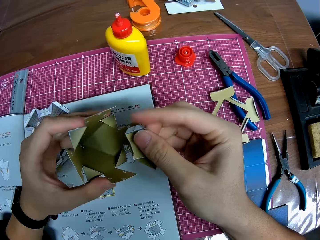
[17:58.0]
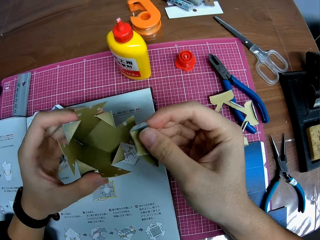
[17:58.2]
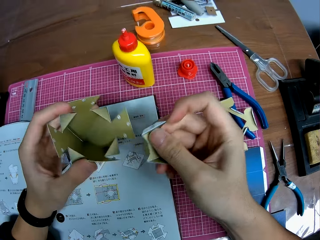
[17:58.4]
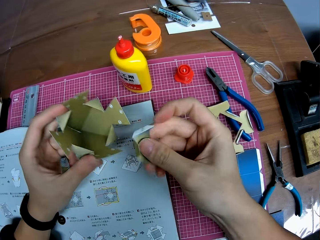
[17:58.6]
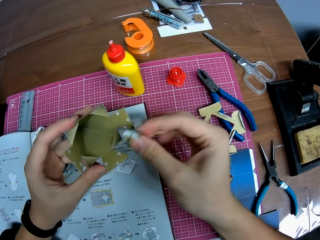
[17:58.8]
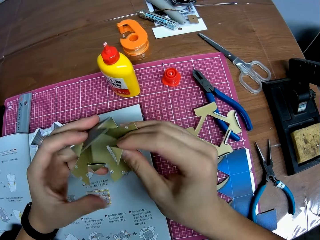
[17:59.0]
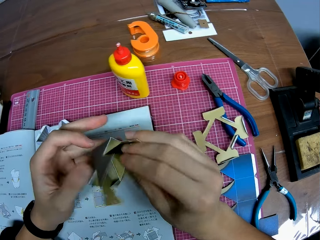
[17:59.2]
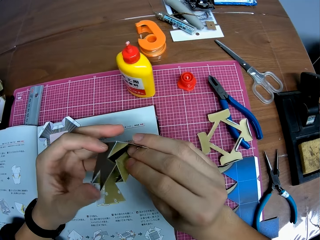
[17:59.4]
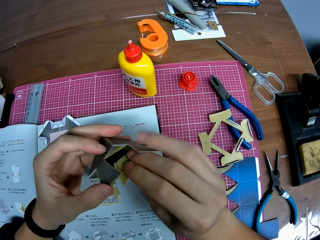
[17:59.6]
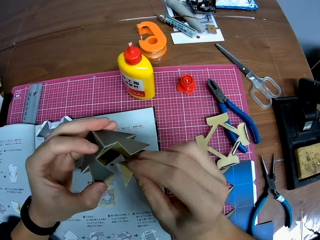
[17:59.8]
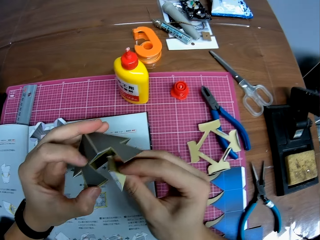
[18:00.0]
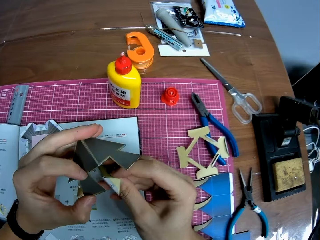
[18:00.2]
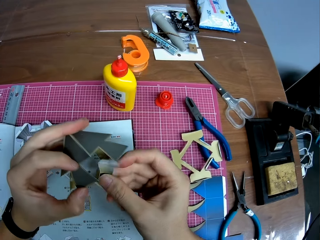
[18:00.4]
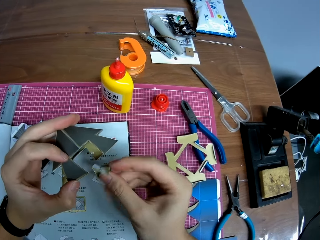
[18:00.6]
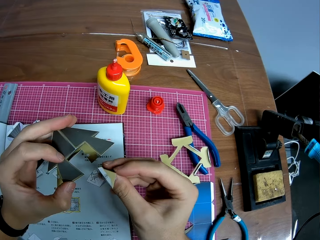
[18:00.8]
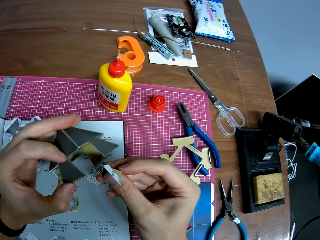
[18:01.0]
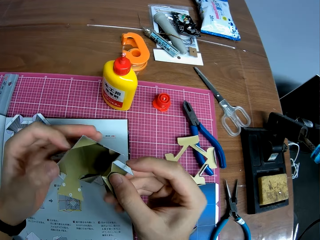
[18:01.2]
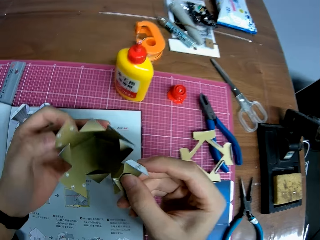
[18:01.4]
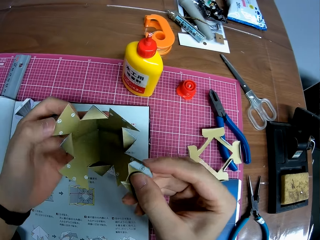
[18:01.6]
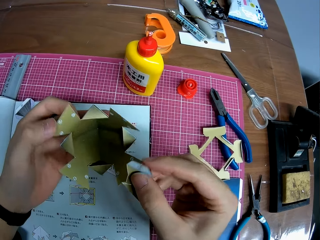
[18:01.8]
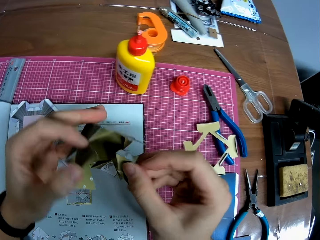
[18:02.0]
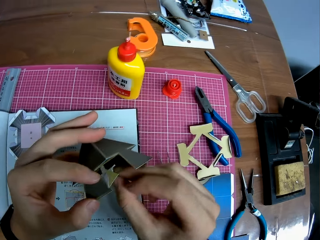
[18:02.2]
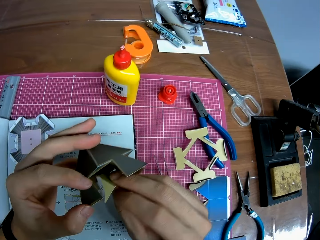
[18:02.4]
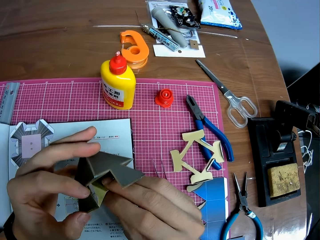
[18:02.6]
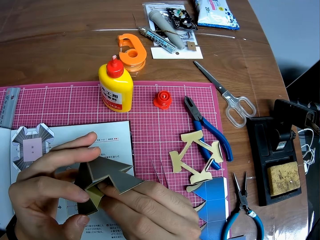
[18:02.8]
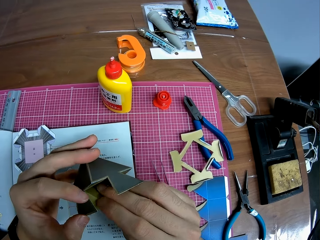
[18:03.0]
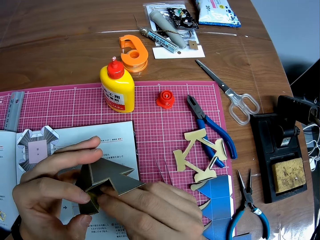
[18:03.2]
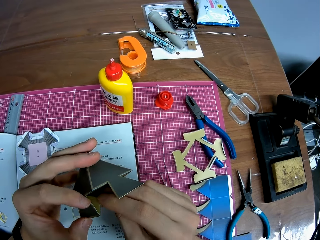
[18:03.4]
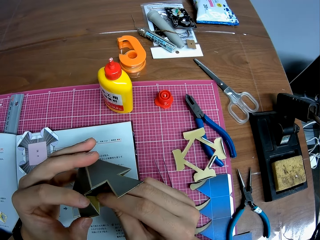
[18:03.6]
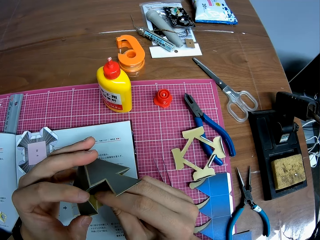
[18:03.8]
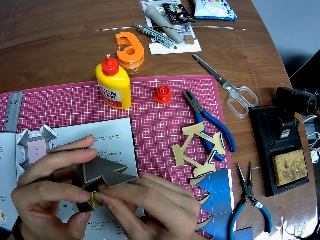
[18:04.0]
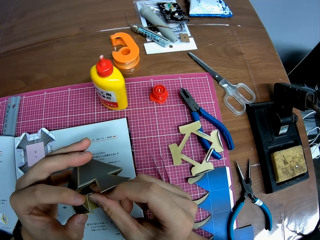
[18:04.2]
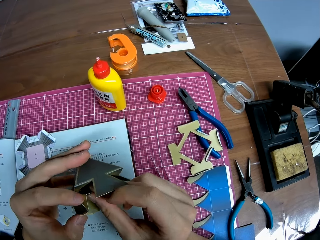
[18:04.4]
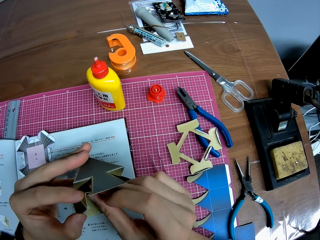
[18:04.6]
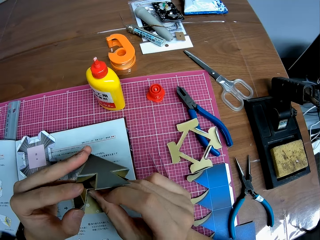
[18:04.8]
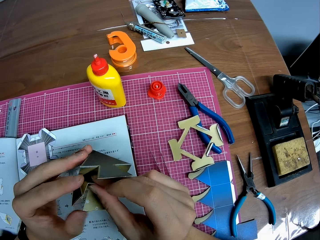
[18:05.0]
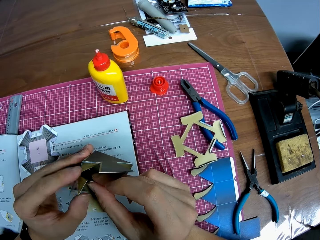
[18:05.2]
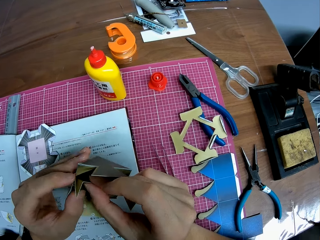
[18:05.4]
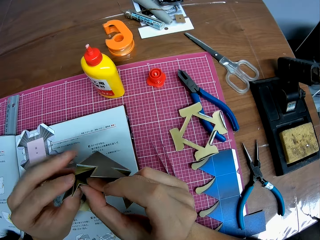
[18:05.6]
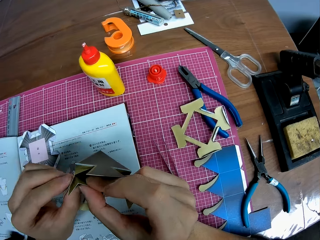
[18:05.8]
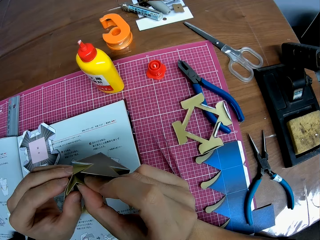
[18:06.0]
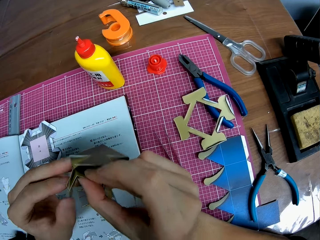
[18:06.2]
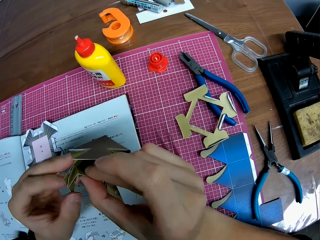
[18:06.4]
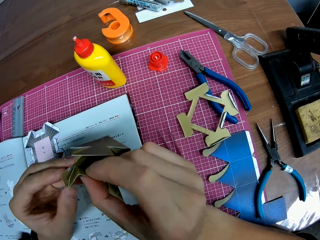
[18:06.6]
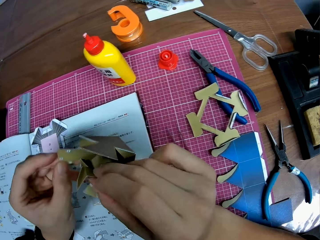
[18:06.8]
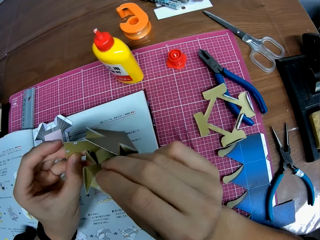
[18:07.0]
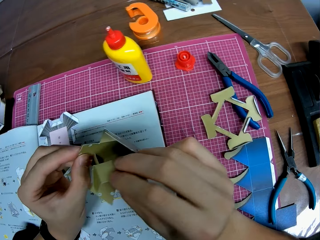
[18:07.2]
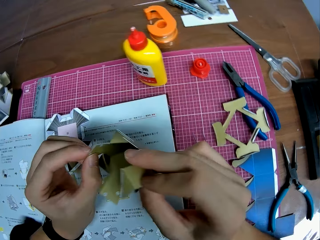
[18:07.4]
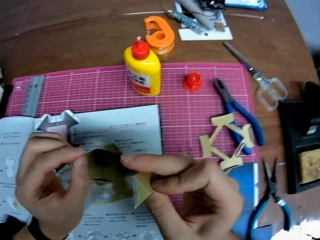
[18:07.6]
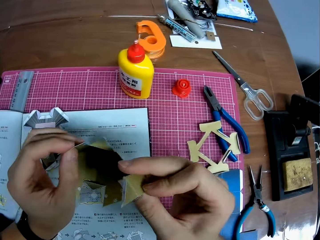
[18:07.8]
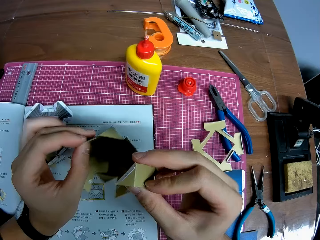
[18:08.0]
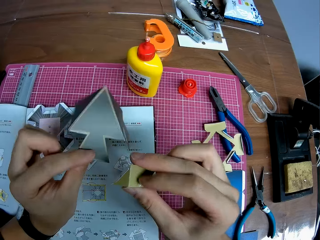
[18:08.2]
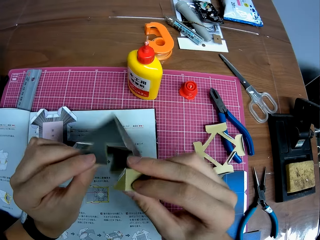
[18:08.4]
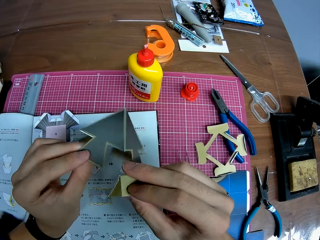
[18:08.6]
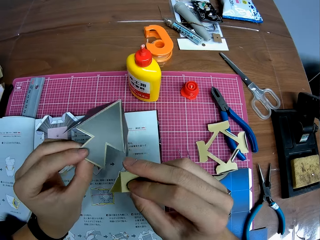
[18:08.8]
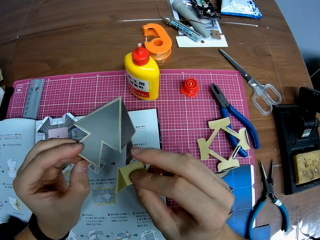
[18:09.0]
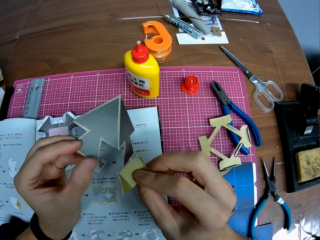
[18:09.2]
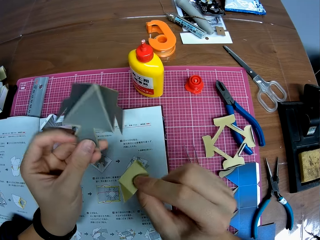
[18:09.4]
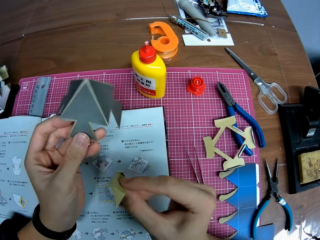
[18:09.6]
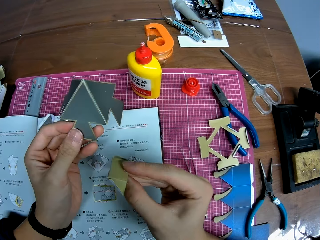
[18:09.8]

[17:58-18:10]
The camera wearer joins the origami craft pieces together. They separate the origami crafts. They turn the origami crafts.

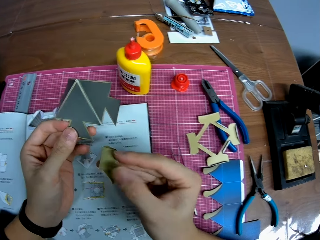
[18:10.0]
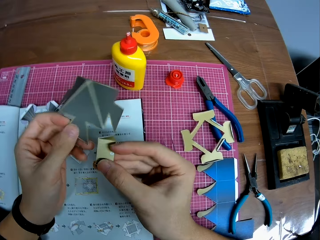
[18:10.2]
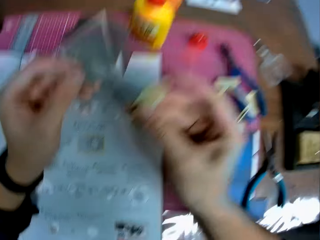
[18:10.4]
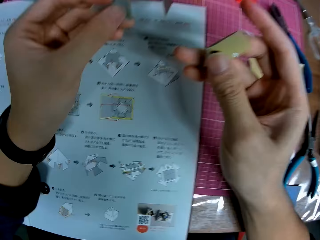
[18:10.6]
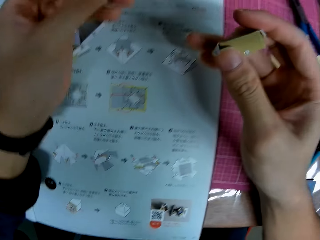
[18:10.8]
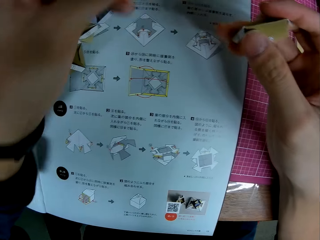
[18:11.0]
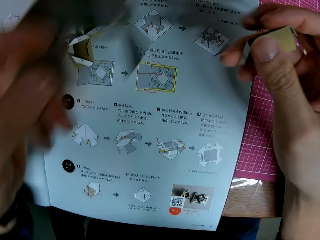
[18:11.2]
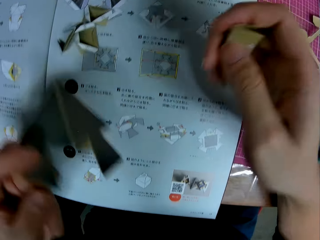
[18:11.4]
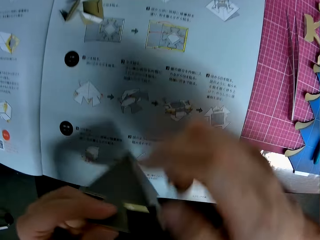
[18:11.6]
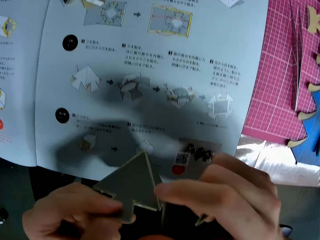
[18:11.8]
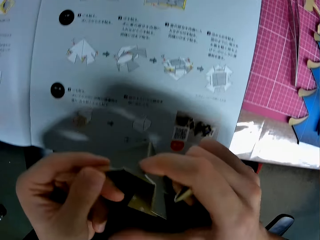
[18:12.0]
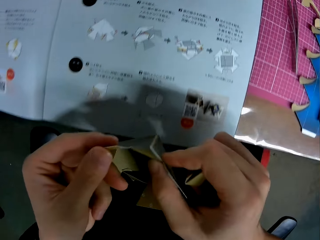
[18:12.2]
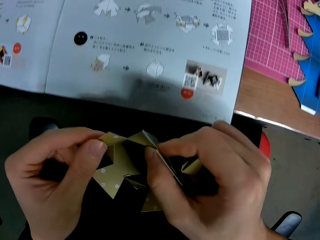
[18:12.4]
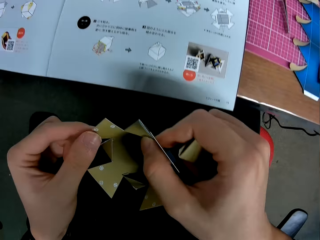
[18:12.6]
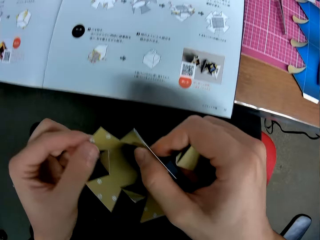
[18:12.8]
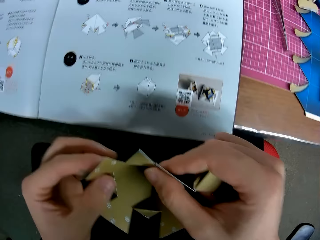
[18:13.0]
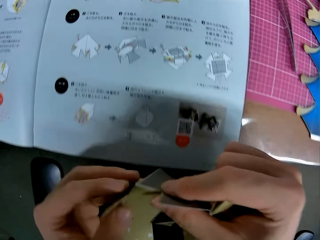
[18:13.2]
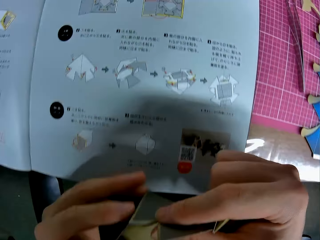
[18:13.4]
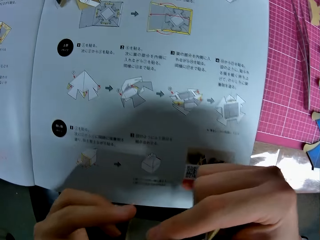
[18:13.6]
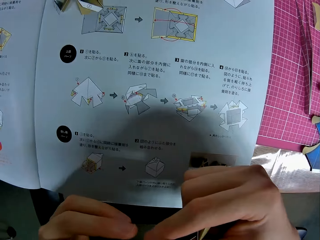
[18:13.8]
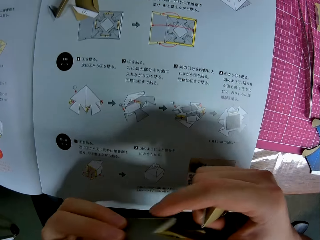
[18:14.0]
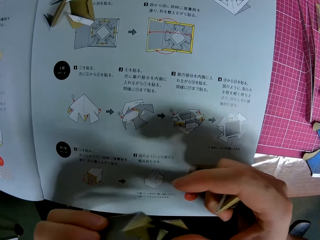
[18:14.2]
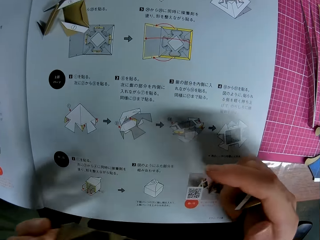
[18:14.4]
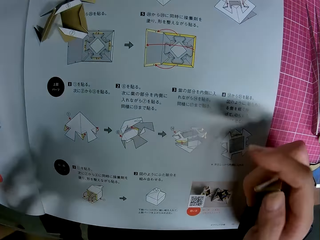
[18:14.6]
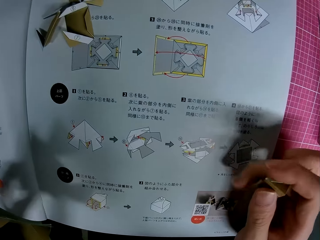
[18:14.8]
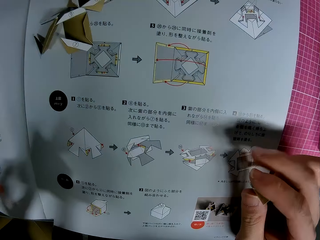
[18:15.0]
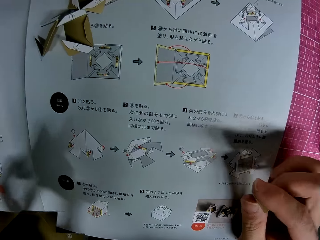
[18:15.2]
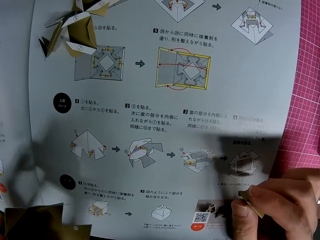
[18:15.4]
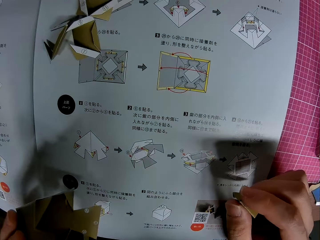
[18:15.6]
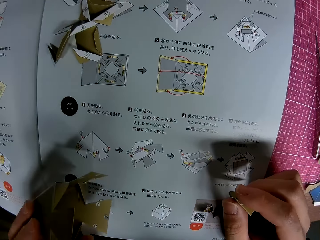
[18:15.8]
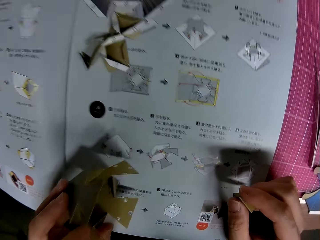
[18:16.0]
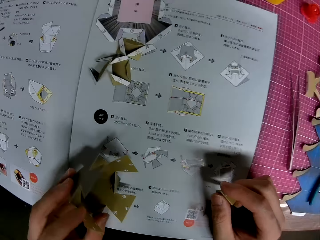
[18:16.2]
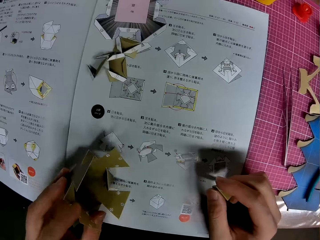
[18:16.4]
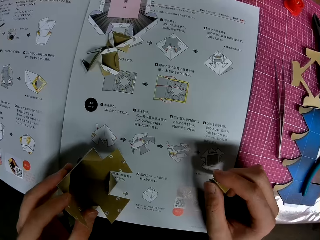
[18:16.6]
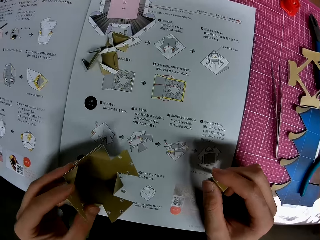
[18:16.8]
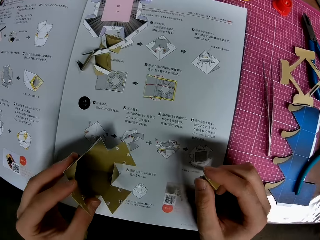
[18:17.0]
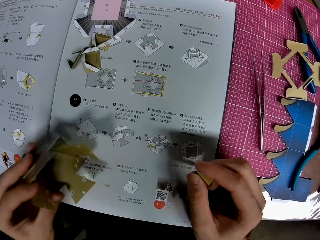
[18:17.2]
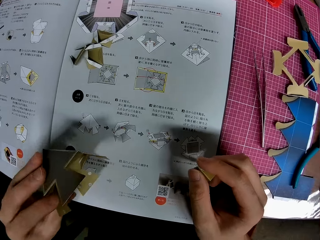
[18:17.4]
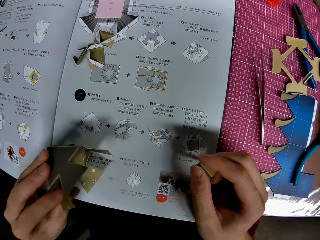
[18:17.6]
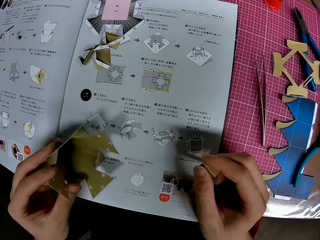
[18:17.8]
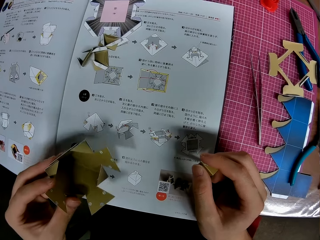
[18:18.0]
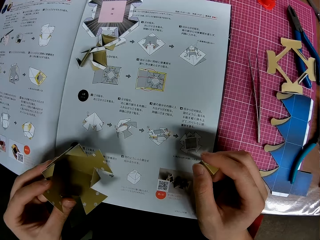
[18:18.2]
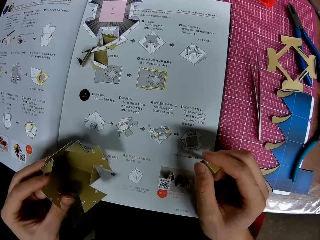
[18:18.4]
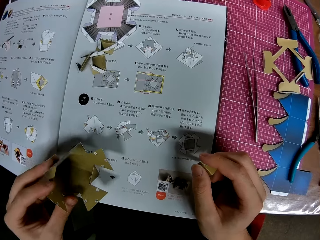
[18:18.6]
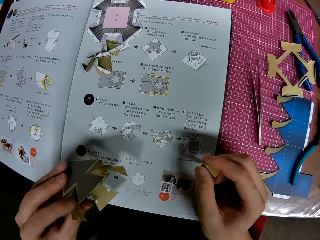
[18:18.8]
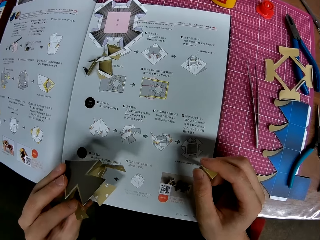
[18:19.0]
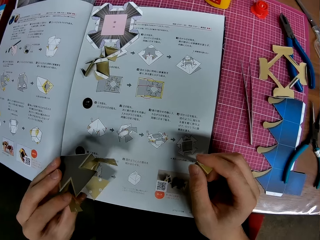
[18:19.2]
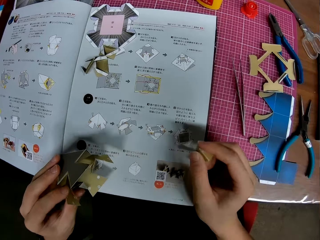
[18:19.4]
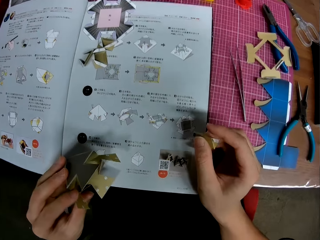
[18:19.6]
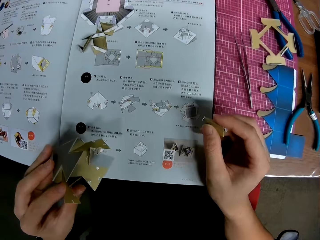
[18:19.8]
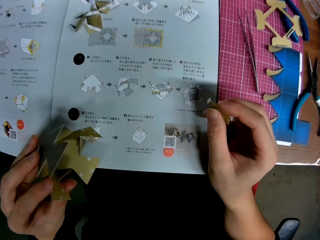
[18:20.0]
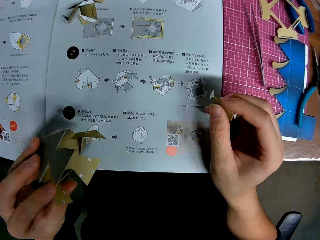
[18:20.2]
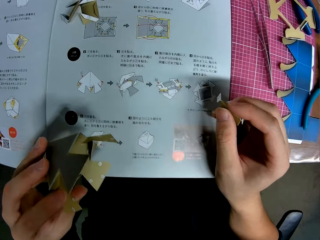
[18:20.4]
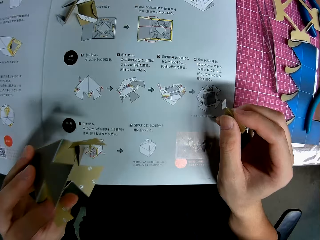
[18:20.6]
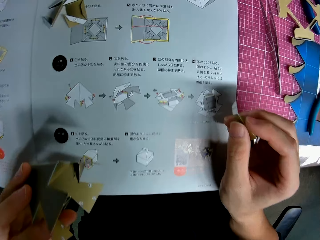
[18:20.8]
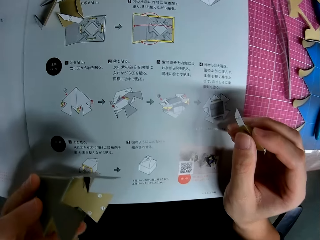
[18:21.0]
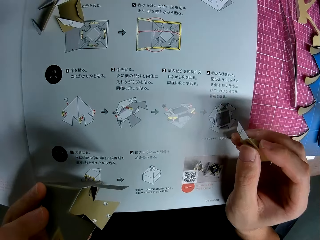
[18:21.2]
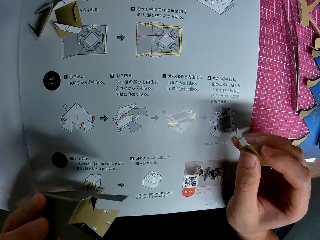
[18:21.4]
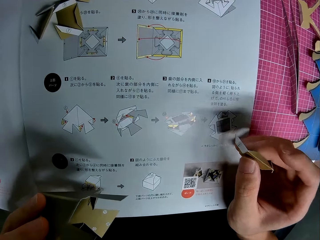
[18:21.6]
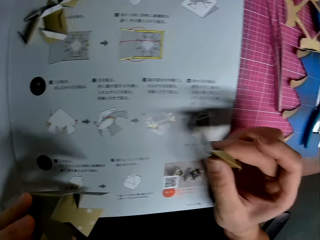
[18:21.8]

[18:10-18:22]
The camera wearer holds the origami crafts. They look through the instruction manual. They turn the origami craft. They examine the instruction manual. They adjust the architectural model on top of the booklet manual.
